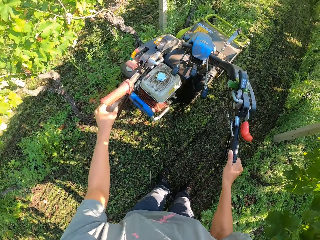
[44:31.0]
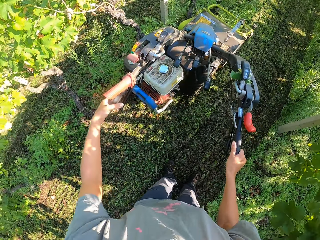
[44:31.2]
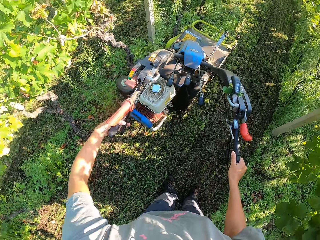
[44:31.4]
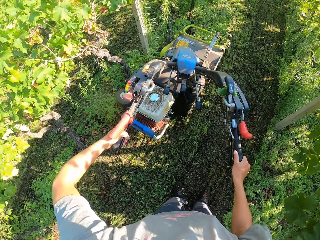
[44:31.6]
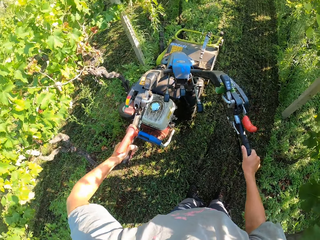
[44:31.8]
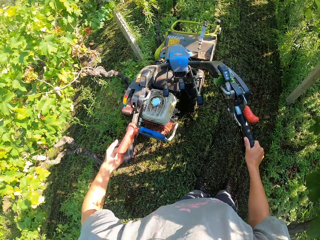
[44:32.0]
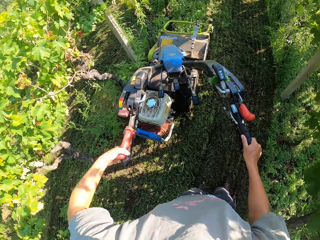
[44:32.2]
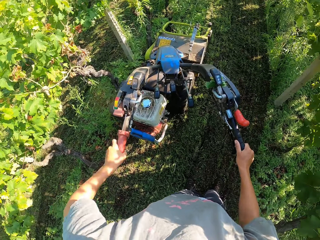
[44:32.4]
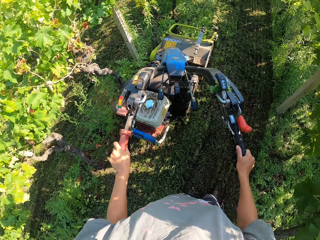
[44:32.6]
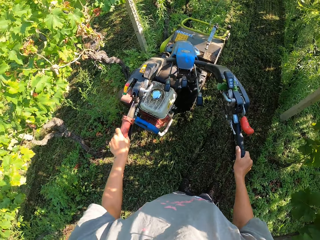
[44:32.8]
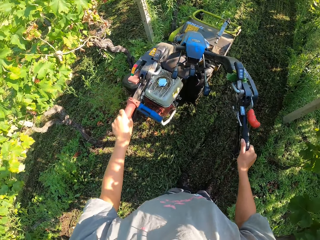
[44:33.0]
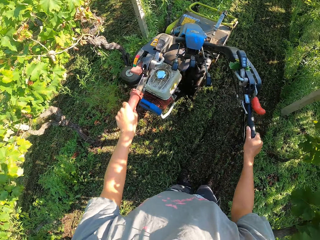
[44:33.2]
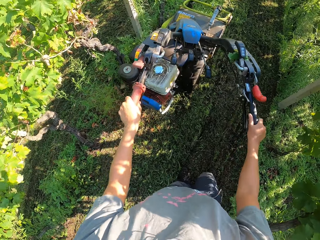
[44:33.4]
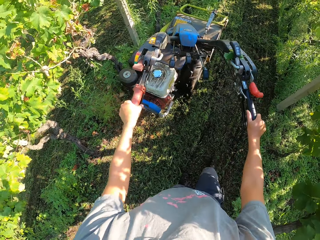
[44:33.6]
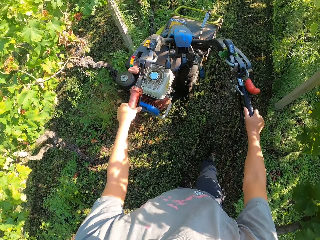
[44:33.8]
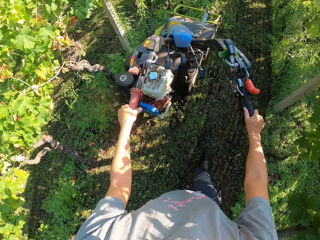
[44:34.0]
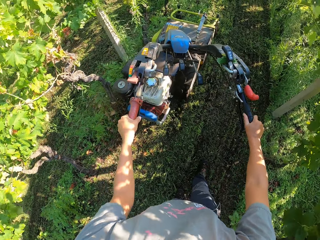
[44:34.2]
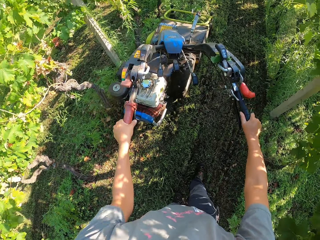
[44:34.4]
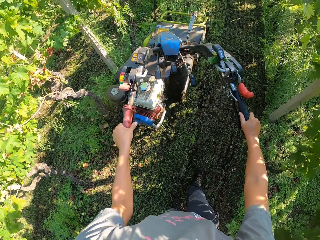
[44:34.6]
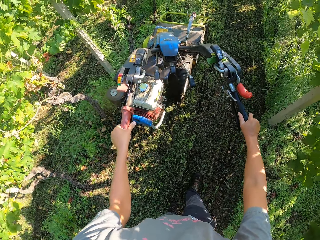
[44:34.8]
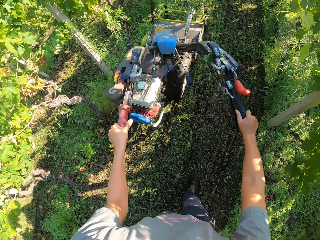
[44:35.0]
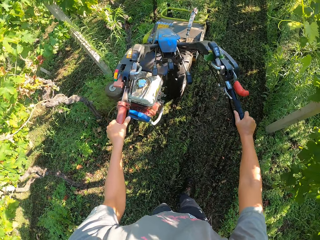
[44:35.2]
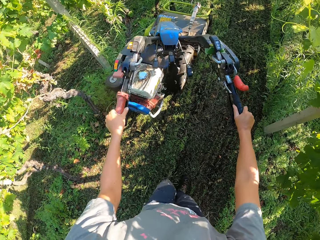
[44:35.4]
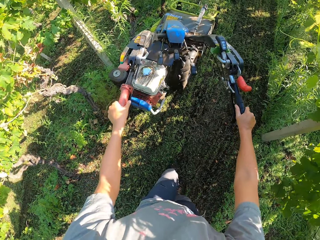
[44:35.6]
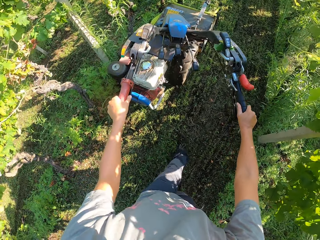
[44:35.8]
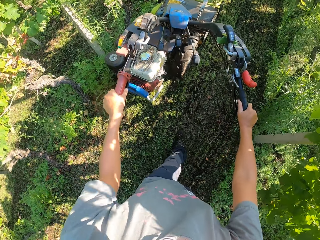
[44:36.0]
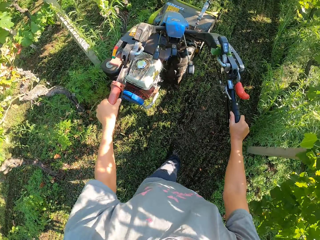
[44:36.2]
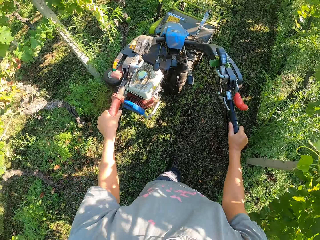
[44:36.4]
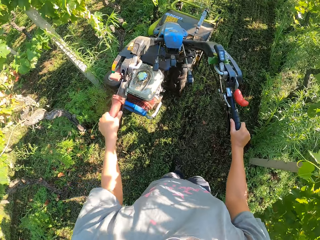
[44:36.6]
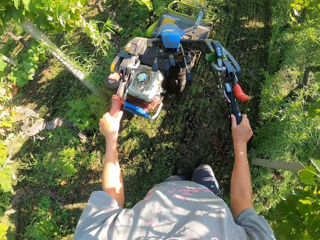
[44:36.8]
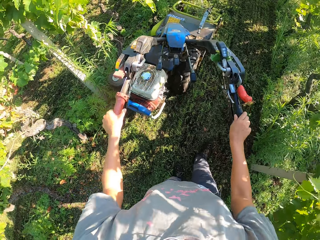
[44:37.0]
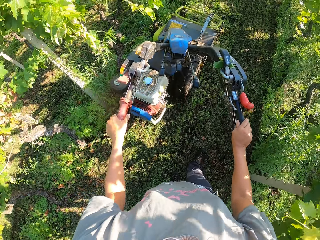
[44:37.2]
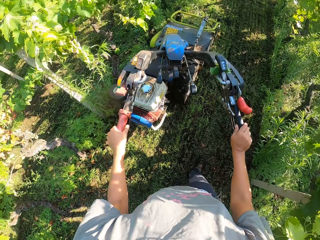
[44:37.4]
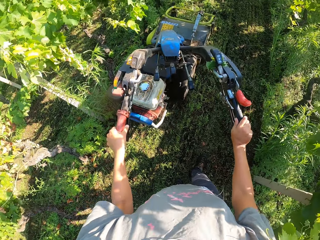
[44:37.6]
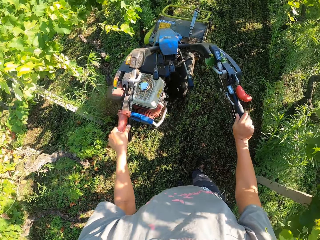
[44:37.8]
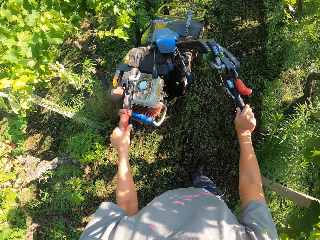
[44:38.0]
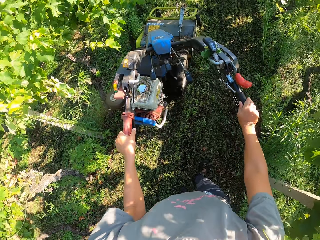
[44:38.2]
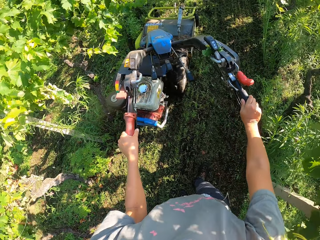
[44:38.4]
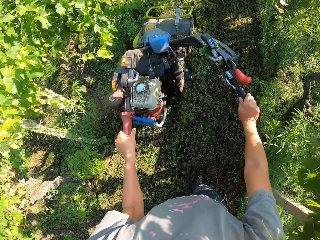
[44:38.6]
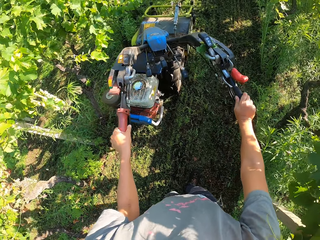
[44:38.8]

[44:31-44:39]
The camera wearer holds the handle of the lawn mower firmly. They cut the grass with the lawn mower machine.

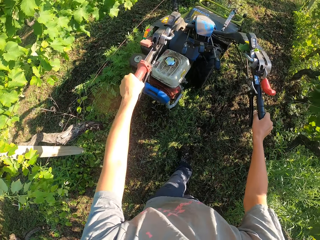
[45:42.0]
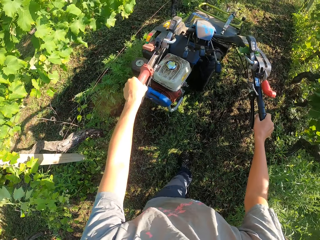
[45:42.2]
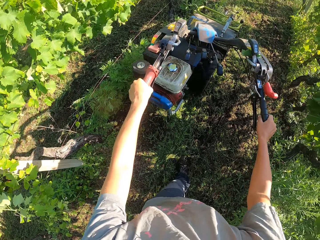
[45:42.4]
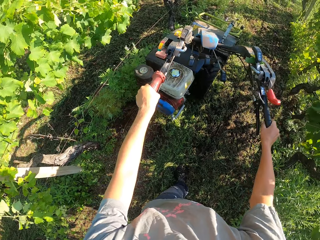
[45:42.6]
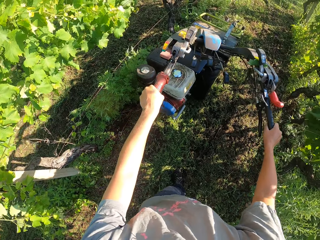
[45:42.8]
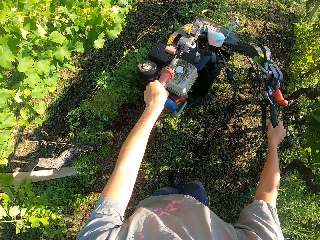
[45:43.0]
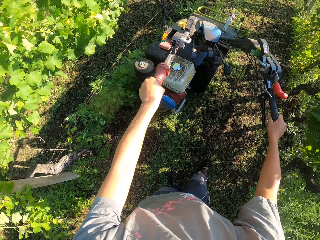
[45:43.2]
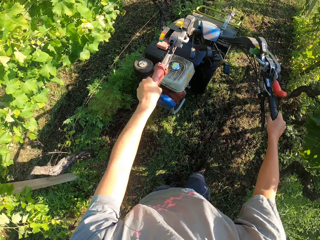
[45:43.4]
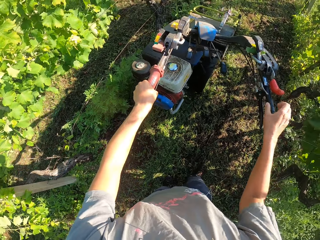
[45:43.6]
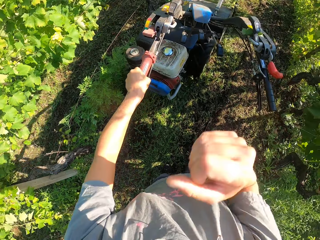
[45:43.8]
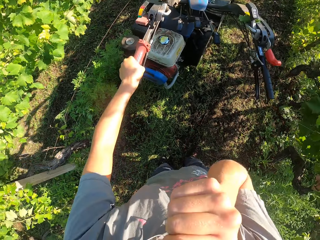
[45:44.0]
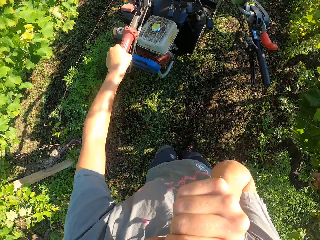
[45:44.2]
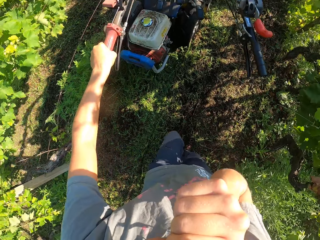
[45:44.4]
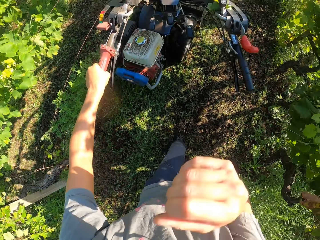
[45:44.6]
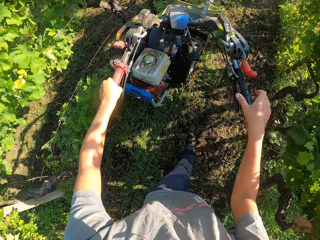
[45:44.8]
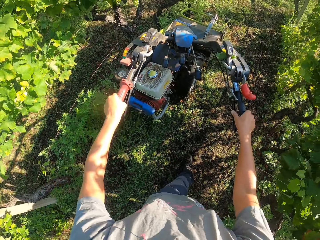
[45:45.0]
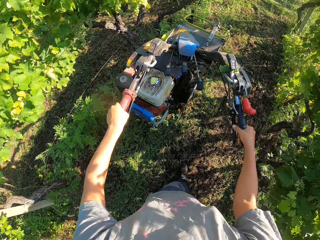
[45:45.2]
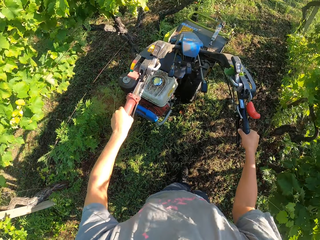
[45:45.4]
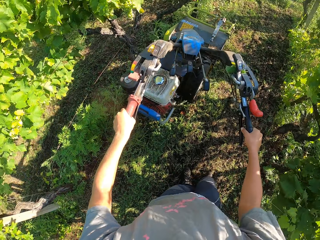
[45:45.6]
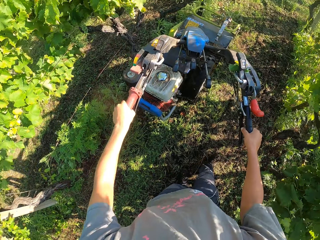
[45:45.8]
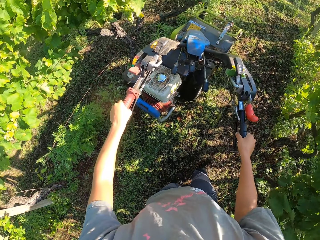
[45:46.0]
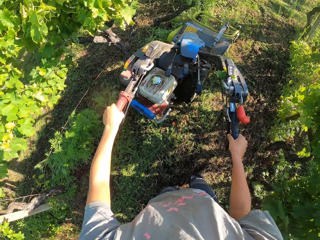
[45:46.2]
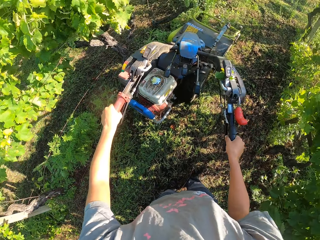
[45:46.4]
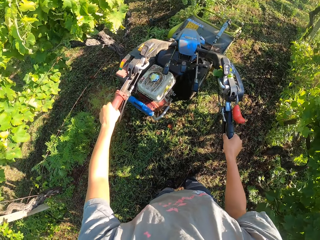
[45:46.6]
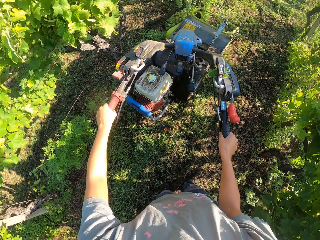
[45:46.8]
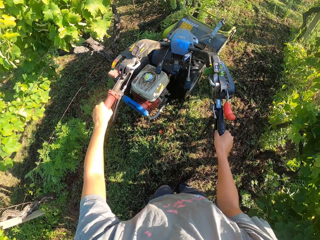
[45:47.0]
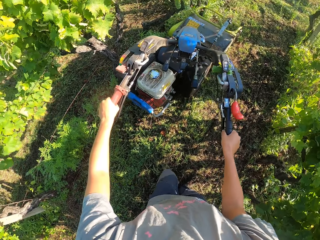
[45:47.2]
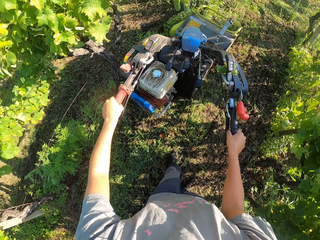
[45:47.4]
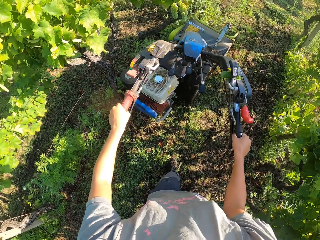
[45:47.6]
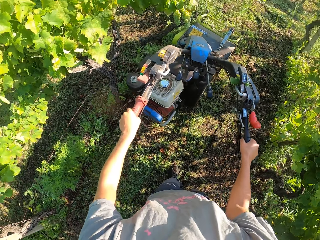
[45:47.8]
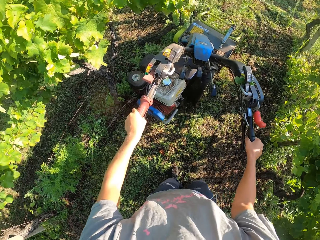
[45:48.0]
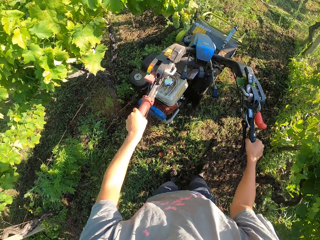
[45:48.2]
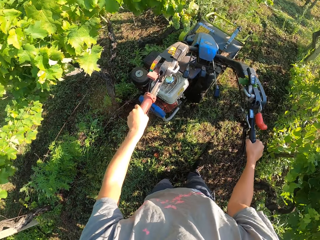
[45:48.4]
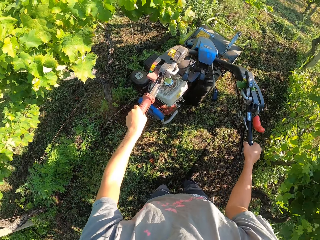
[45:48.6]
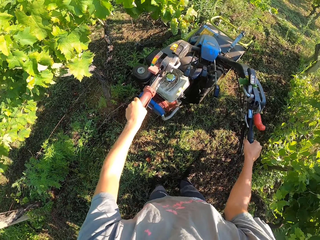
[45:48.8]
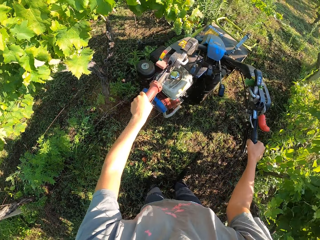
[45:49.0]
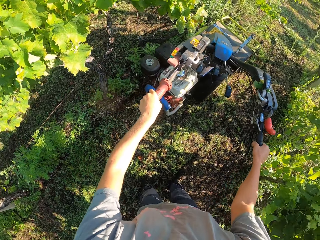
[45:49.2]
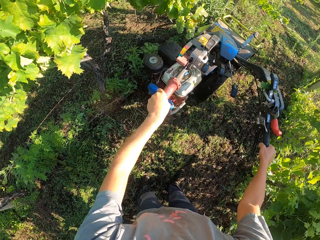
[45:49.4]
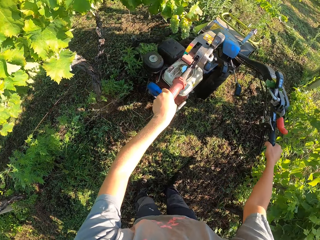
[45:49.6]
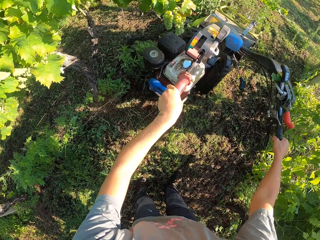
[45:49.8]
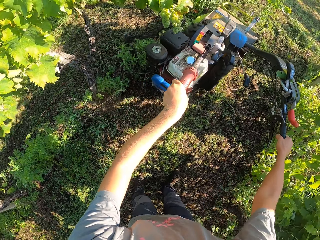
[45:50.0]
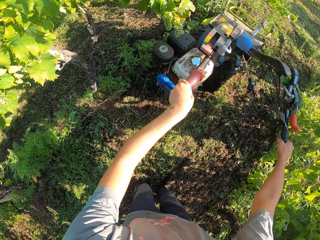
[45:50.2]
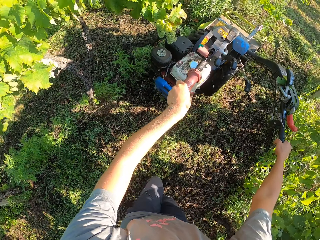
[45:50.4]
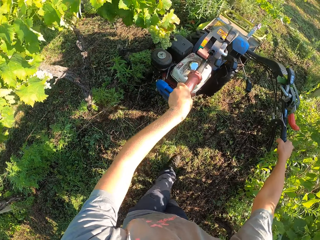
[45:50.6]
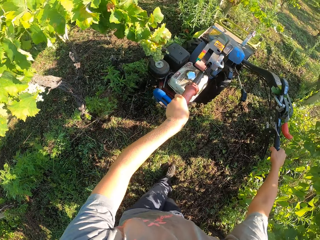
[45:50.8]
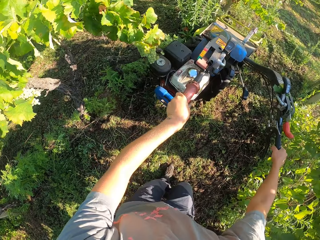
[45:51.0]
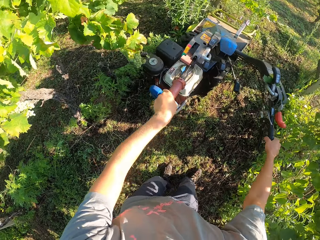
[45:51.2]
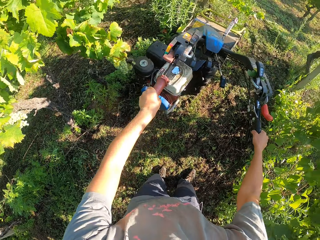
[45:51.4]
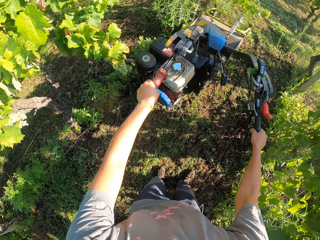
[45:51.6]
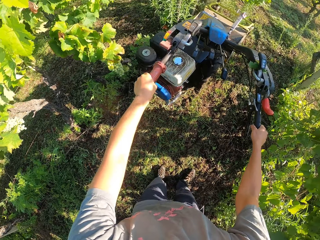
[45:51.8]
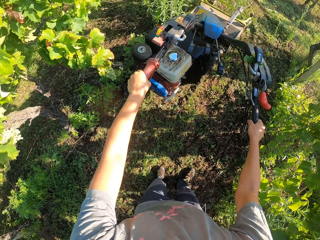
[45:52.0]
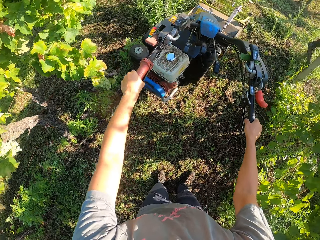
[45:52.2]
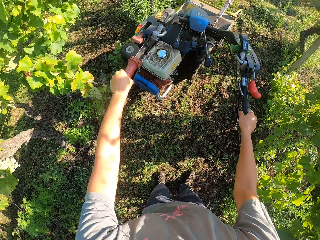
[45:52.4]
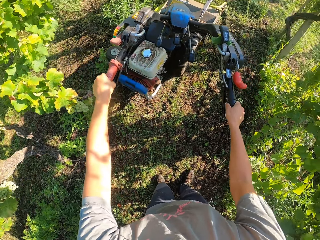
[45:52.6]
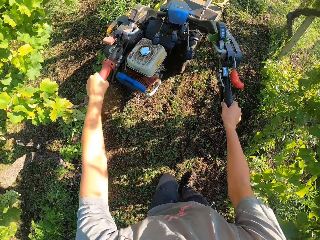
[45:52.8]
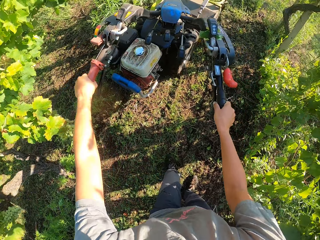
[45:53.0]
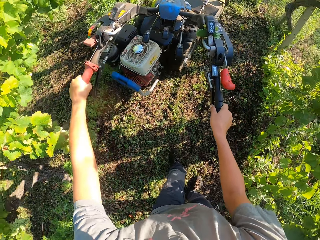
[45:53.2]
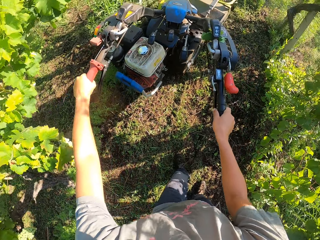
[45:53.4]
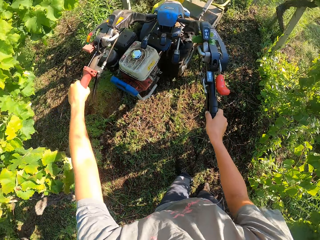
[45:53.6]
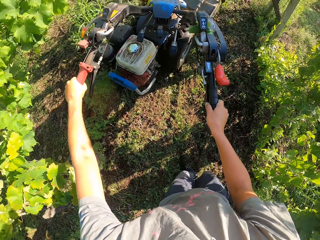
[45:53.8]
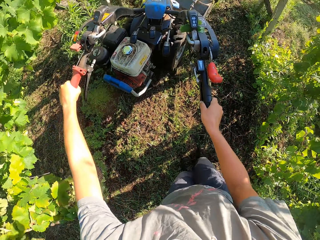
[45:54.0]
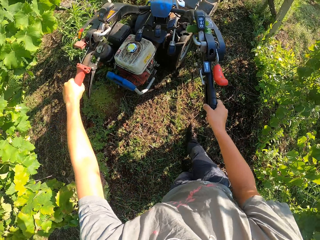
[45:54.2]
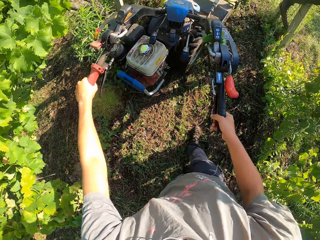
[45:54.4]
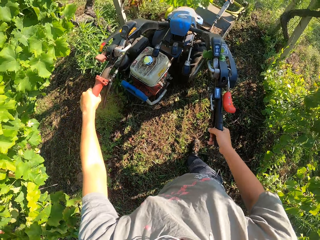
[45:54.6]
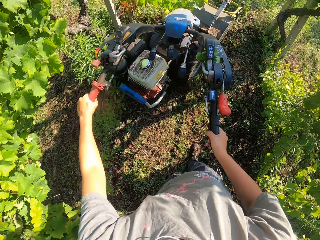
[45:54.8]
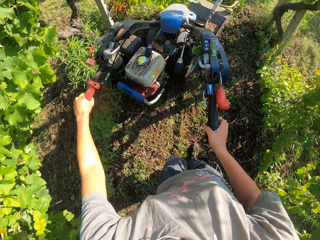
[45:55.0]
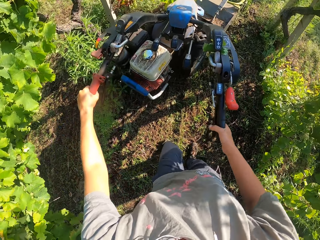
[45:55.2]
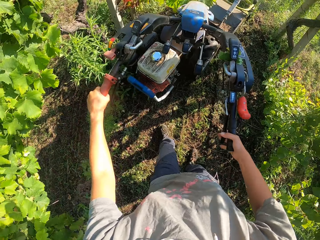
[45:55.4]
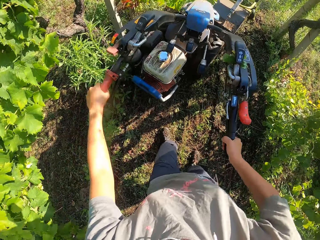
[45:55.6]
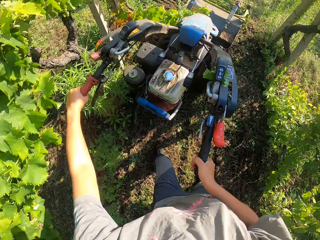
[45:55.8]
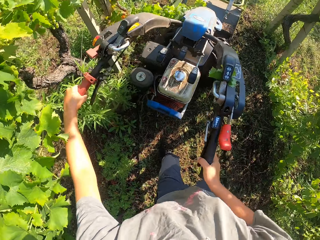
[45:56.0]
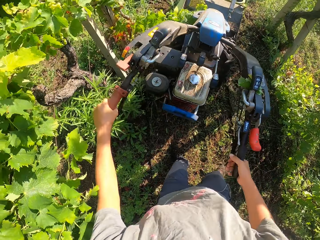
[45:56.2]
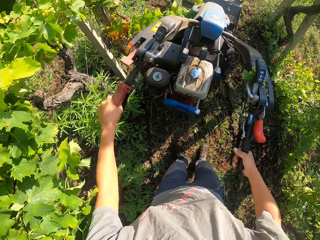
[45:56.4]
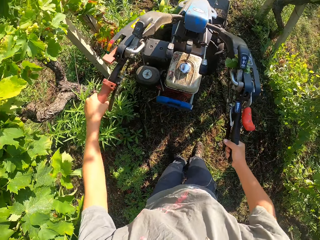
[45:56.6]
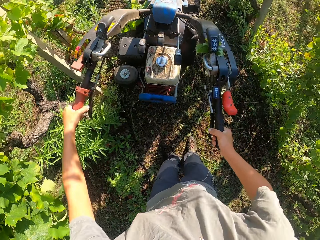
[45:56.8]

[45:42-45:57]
The camera wearer raises his right hand to his face. He removes his right hand from his face.
